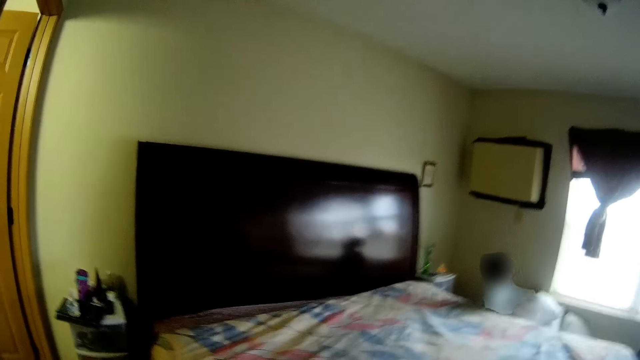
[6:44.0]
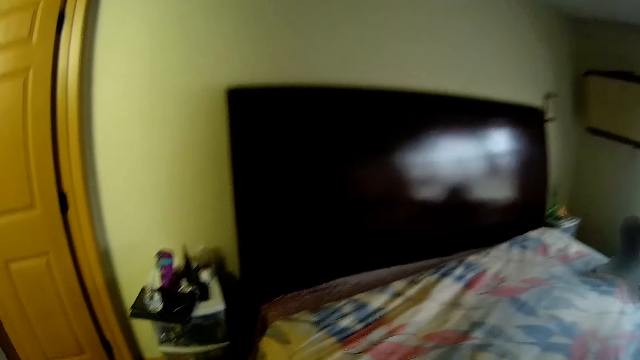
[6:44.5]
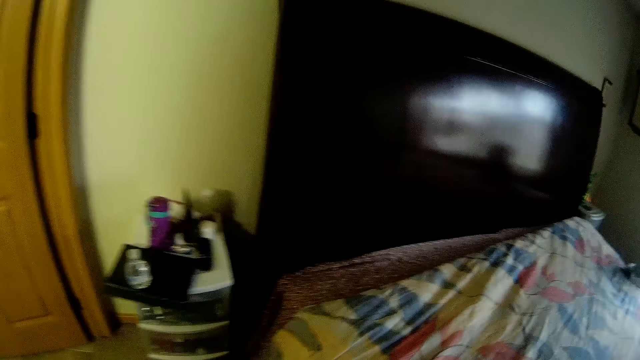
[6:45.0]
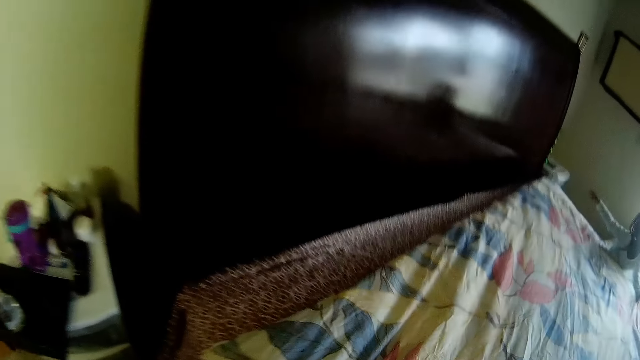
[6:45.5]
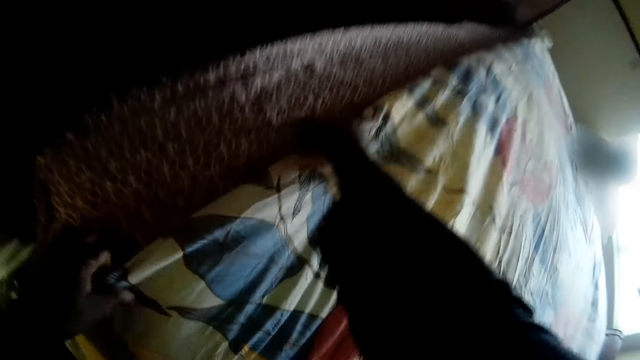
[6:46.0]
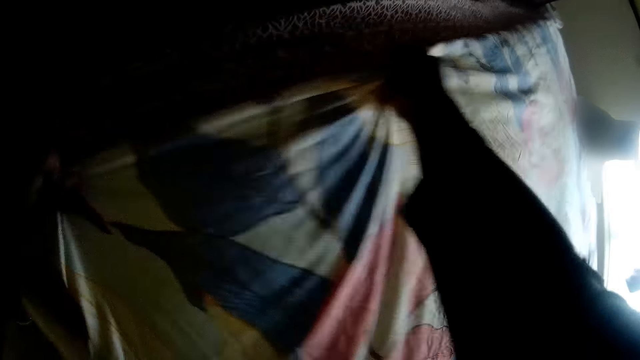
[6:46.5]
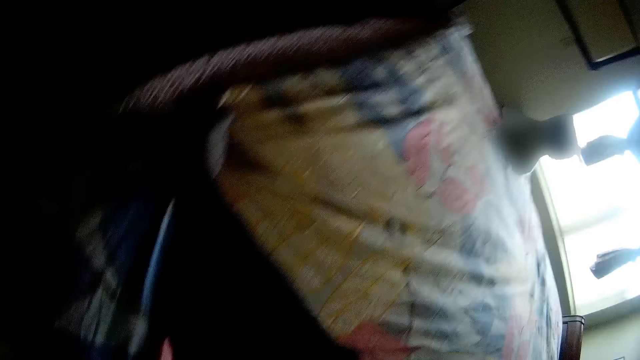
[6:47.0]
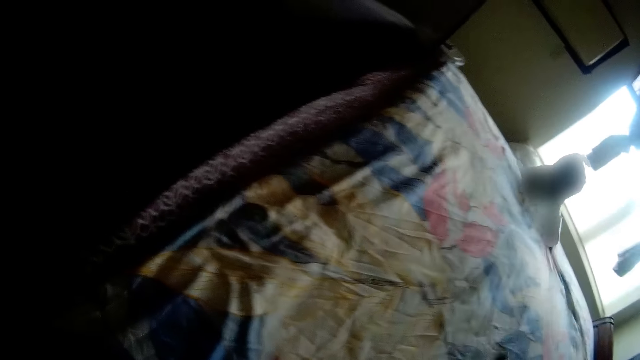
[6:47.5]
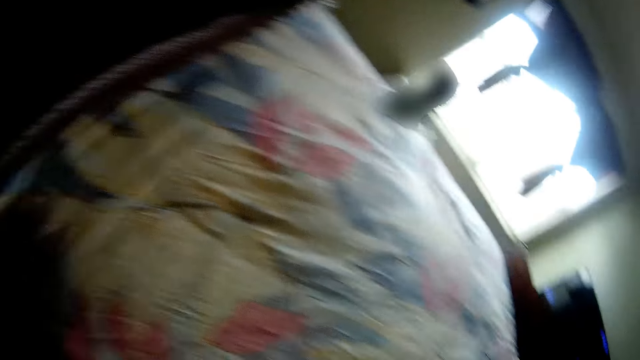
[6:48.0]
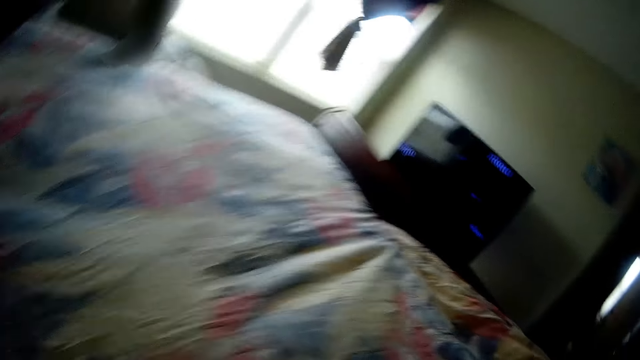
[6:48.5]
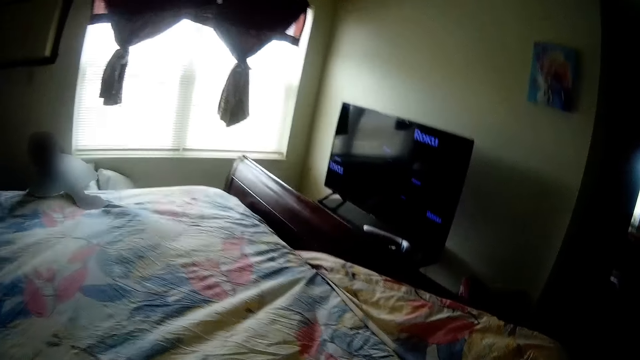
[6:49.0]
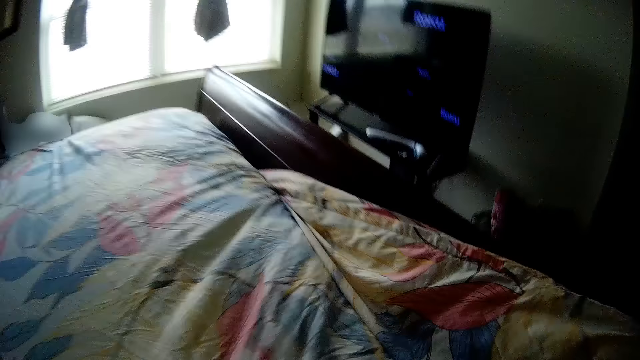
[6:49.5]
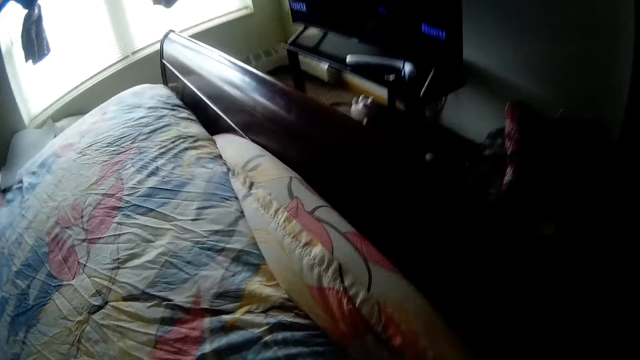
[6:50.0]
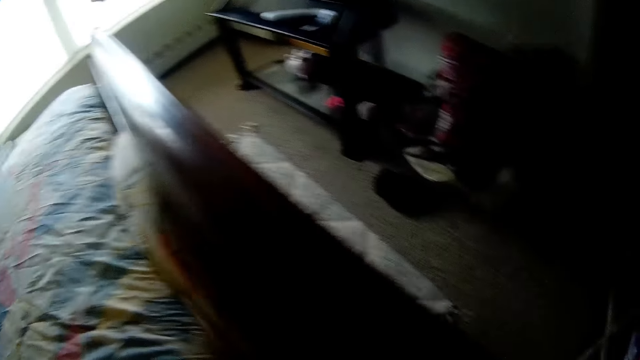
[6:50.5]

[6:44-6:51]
The camera wearer spreads the bed with the duvet. She pulls the duvet with both hands. She smoothens the duvet on the bed with her right hand. She converses with the girl.

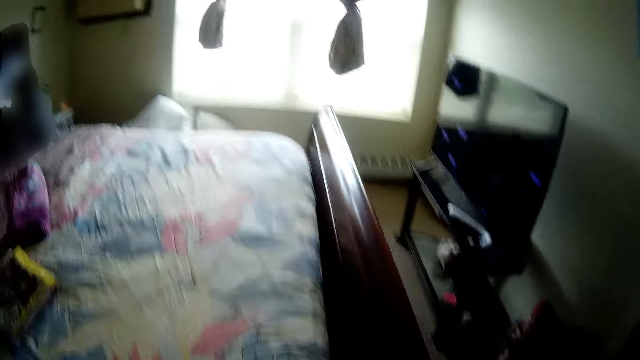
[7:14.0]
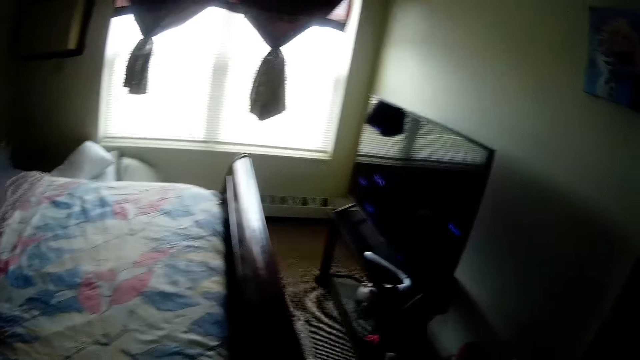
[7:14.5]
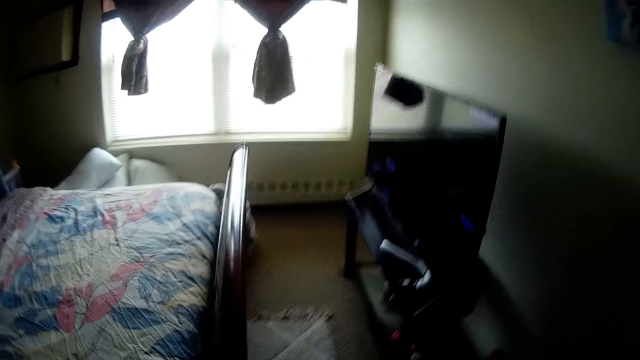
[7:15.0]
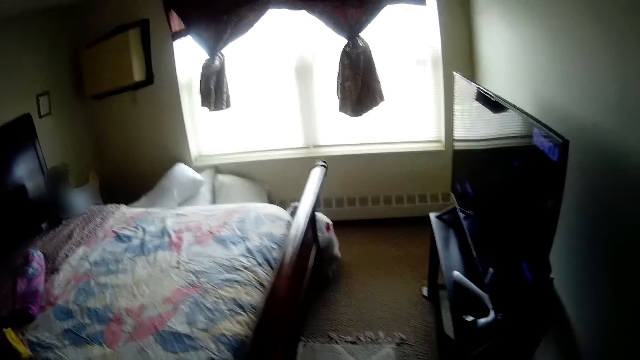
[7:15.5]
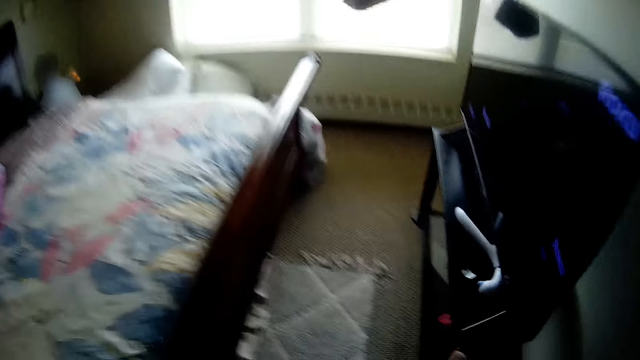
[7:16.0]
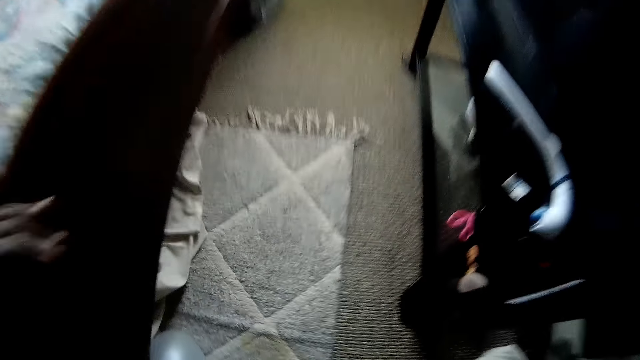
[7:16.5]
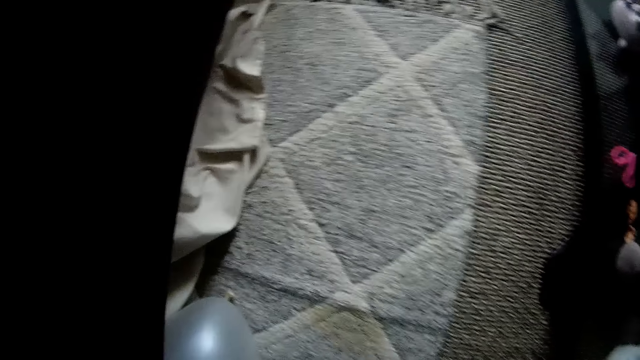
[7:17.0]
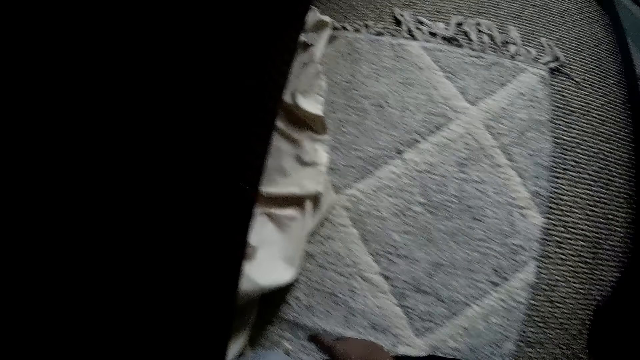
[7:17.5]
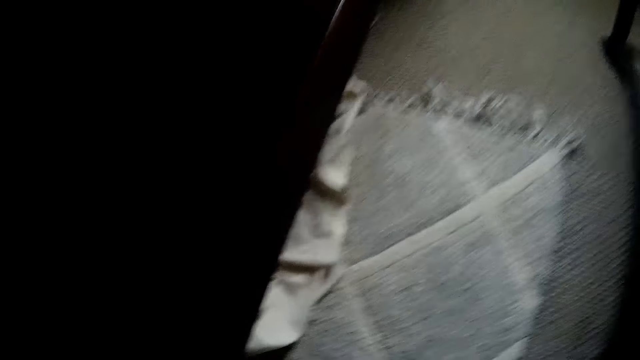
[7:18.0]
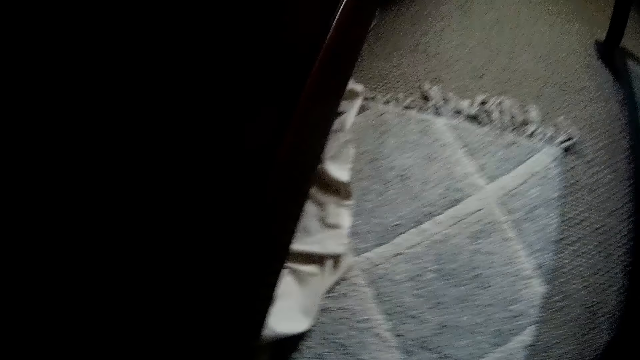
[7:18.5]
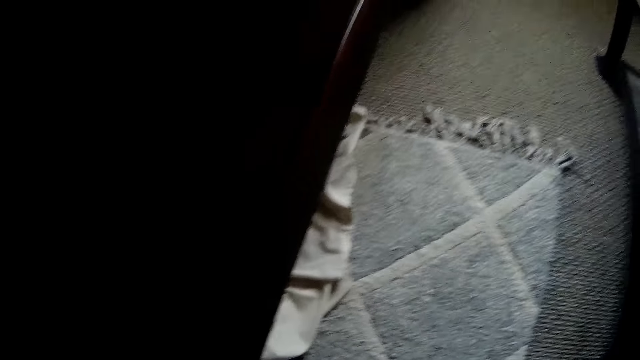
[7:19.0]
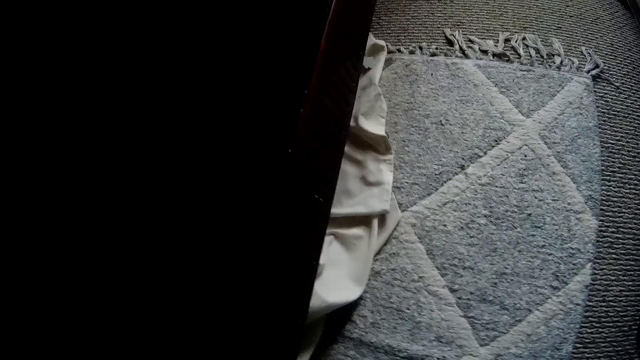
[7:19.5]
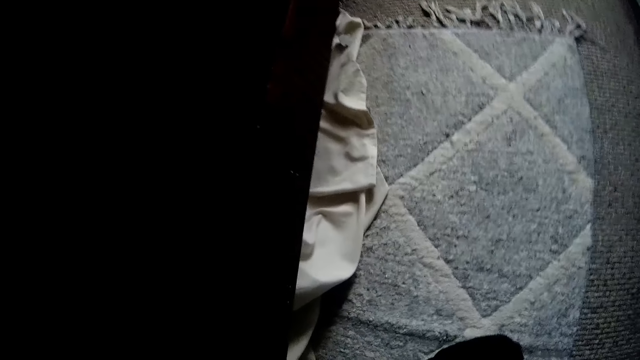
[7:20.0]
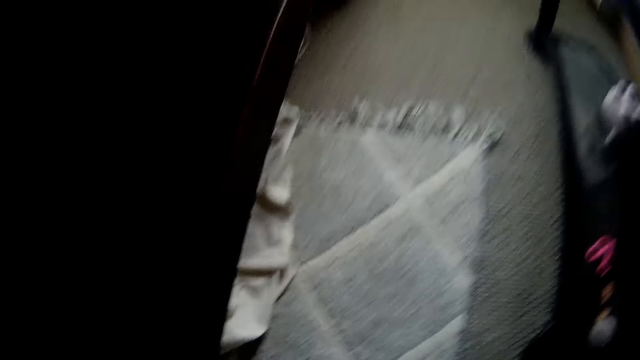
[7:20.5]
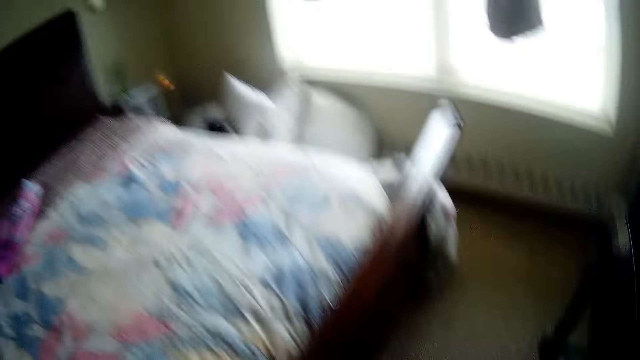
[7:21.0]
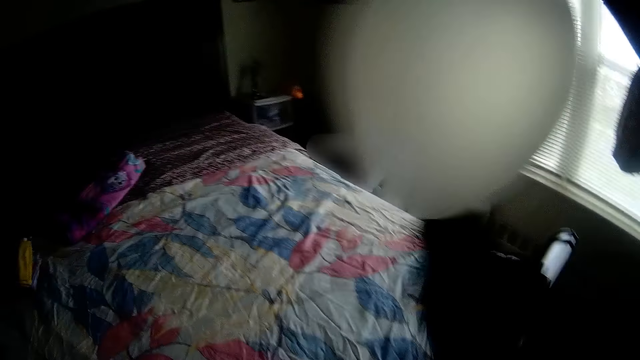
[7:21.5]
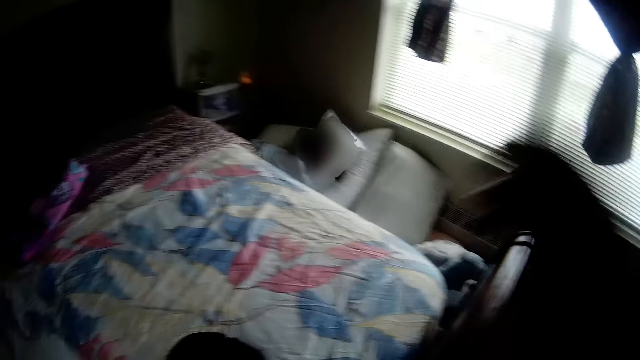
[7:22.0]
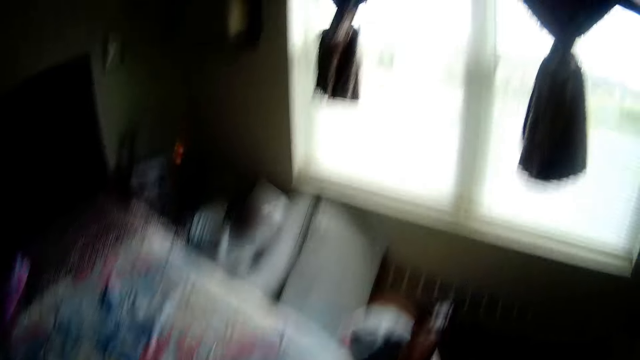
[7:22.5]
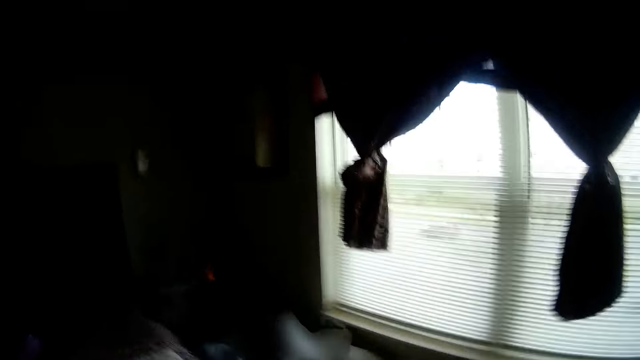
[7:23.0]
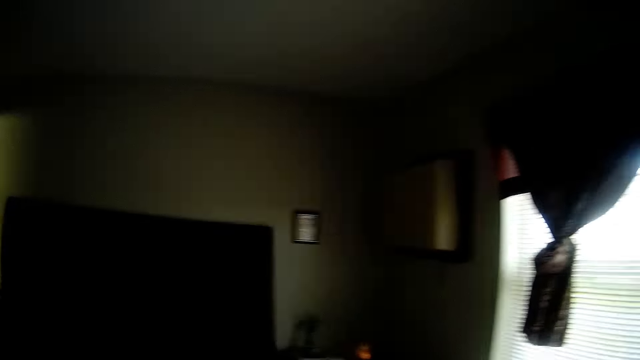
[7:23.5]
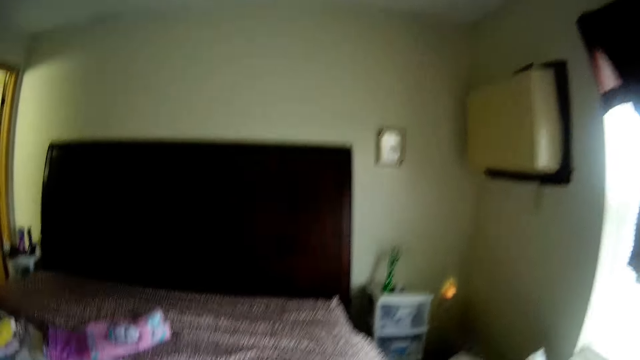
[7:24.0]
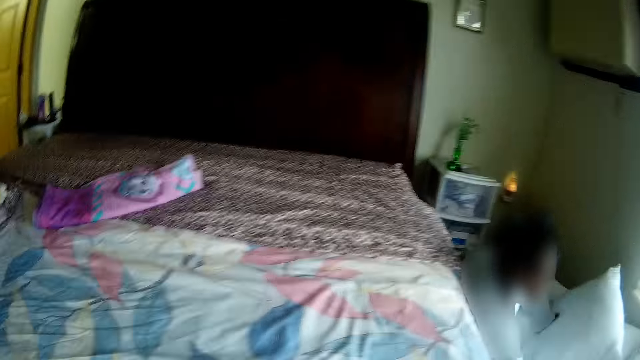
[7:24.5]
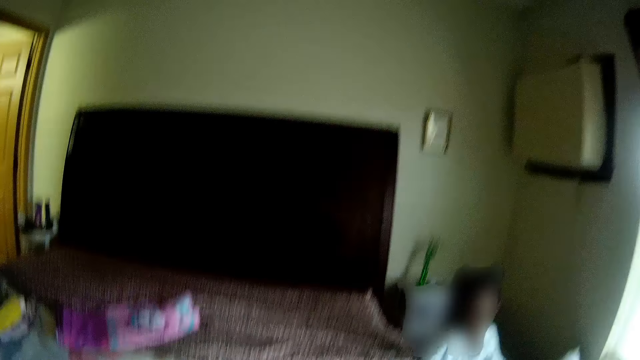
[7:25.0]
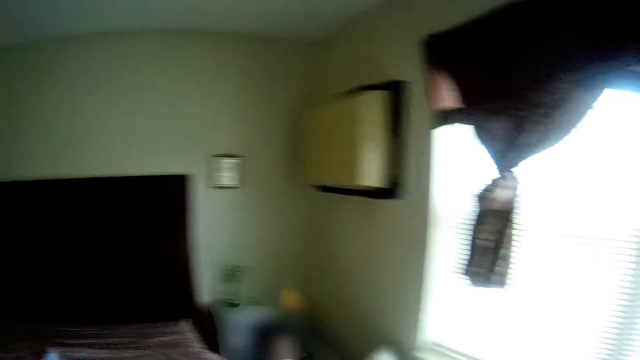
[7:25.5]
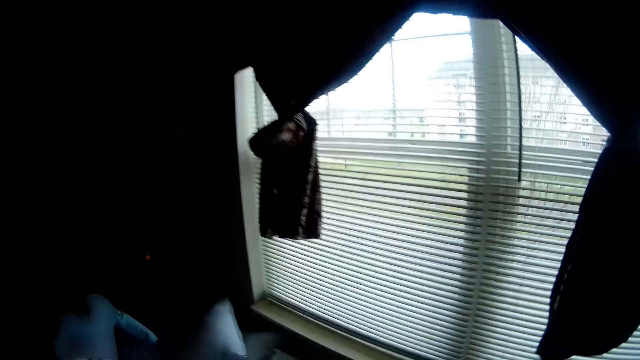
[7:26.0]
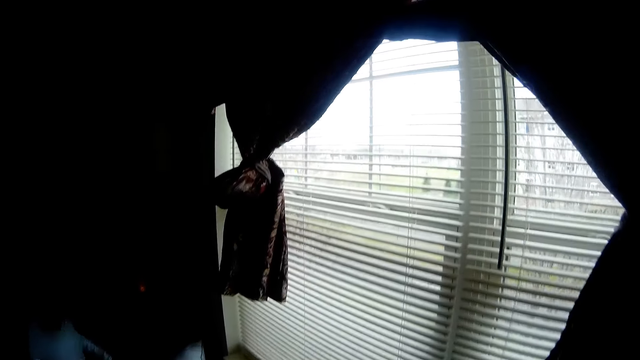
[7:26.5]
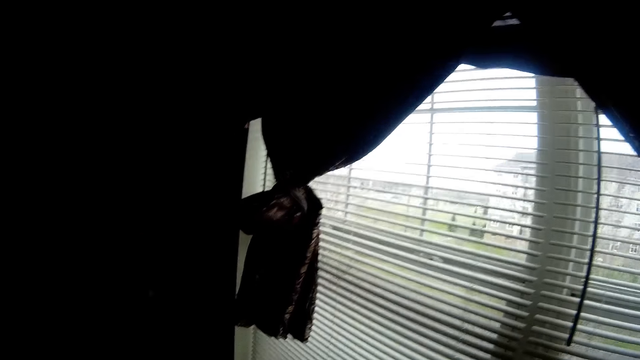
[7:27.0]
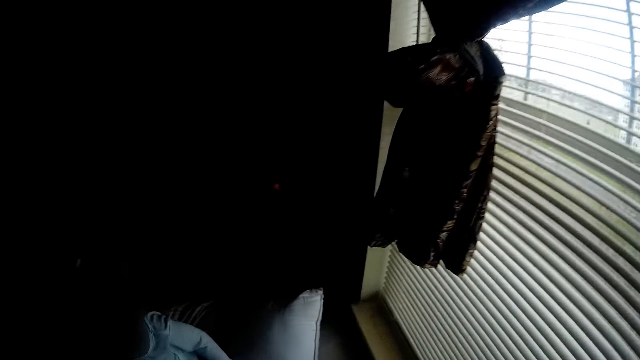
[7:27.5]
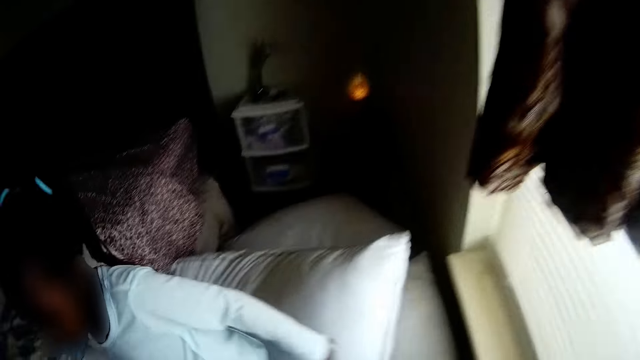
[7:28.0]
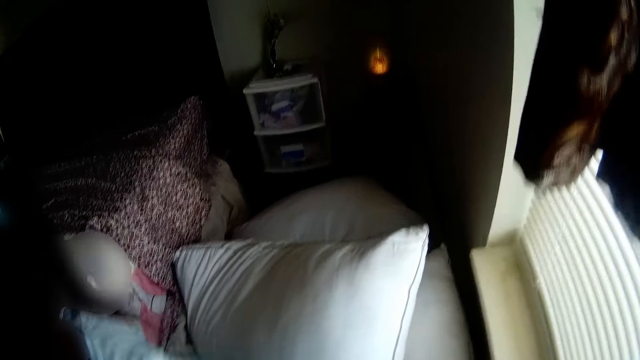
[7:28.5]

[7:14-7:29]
The camera wearer stares at the bed. She places her left hand on the bed frame. She picks up a balloon on the ground with her right hand. She converses with the baby. She drops the balloon on the bed with her right hand. She stares at the bed. She converses with the baby.
